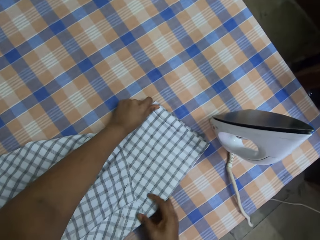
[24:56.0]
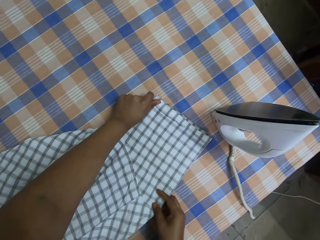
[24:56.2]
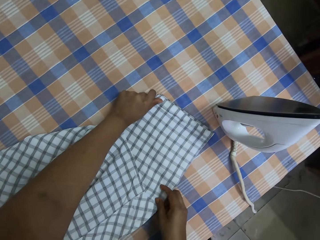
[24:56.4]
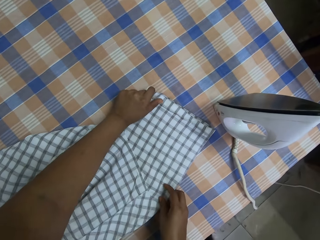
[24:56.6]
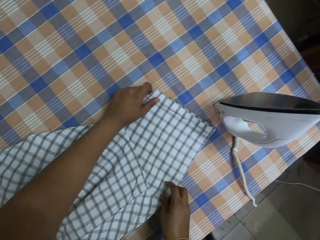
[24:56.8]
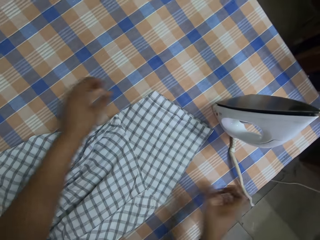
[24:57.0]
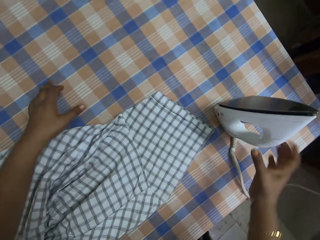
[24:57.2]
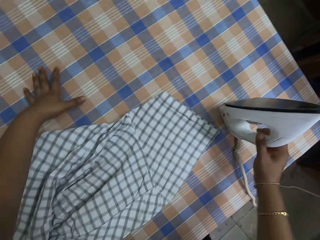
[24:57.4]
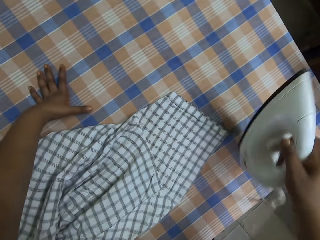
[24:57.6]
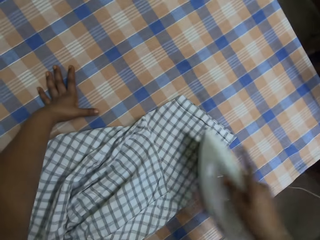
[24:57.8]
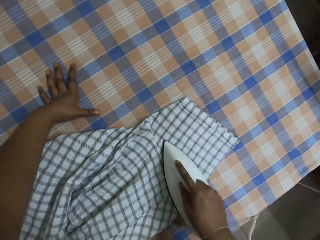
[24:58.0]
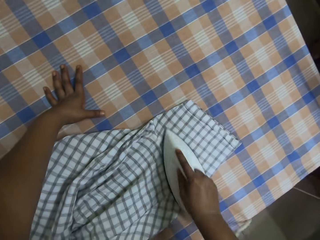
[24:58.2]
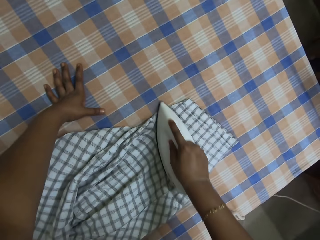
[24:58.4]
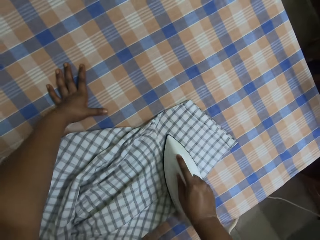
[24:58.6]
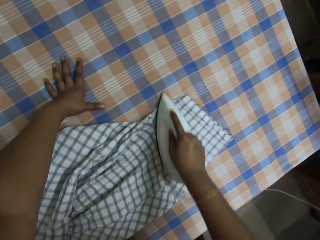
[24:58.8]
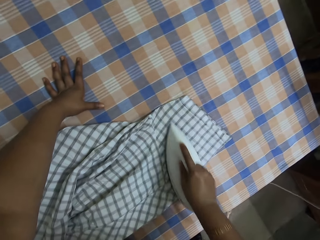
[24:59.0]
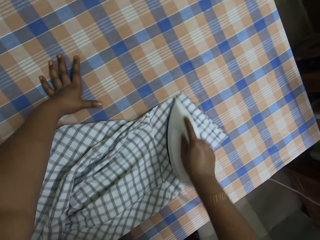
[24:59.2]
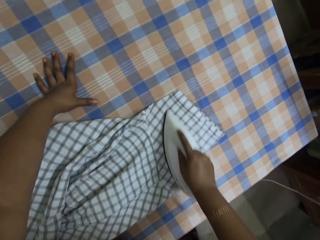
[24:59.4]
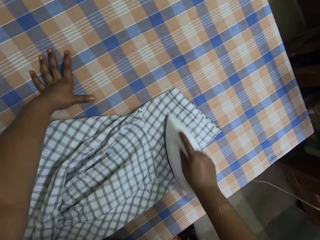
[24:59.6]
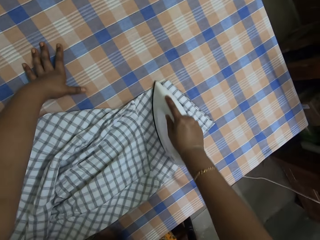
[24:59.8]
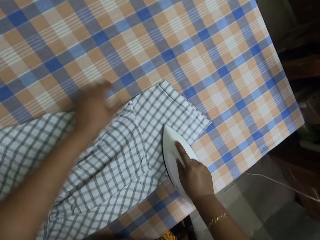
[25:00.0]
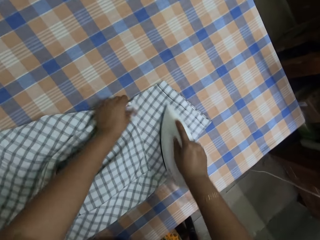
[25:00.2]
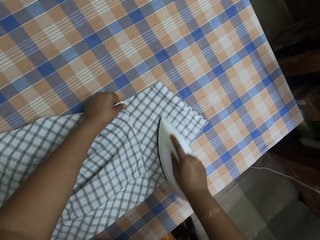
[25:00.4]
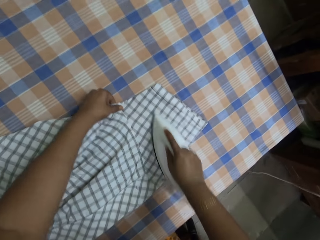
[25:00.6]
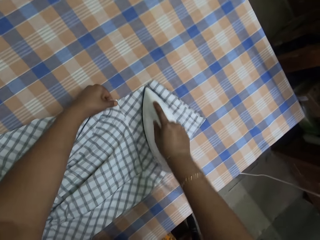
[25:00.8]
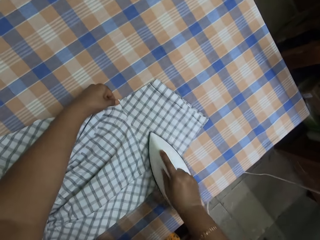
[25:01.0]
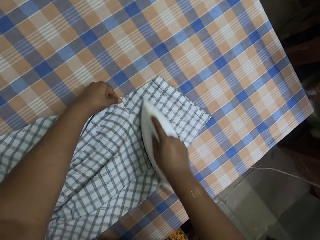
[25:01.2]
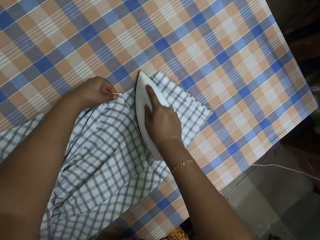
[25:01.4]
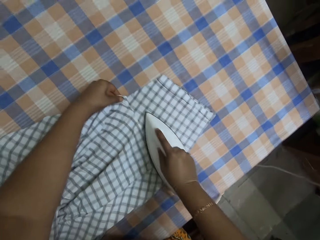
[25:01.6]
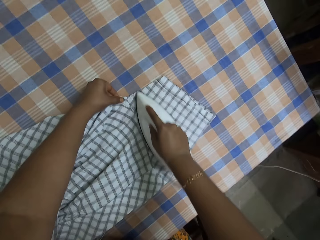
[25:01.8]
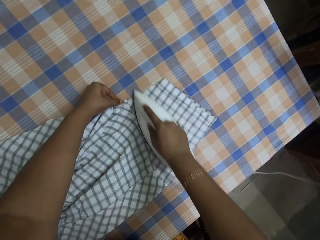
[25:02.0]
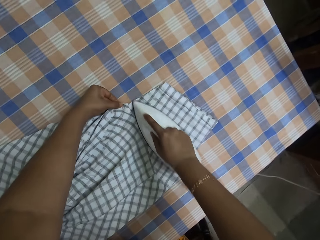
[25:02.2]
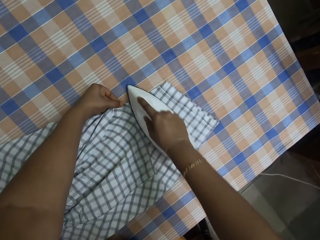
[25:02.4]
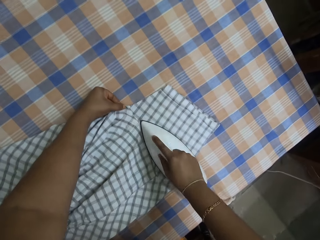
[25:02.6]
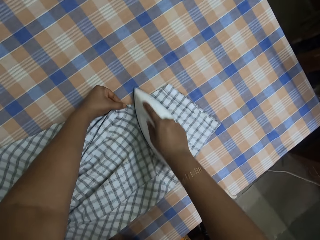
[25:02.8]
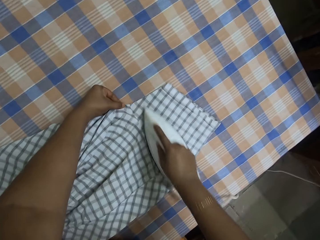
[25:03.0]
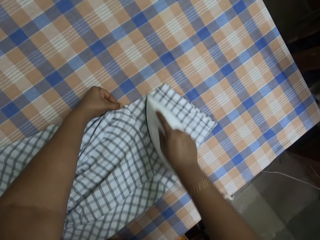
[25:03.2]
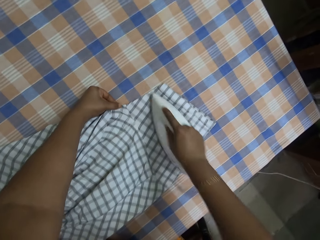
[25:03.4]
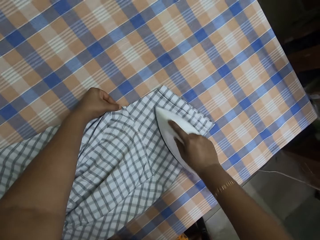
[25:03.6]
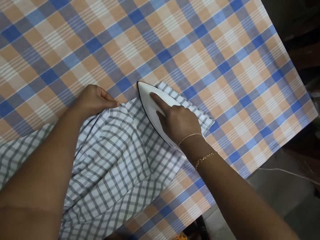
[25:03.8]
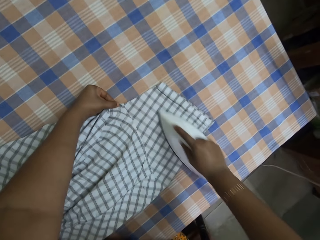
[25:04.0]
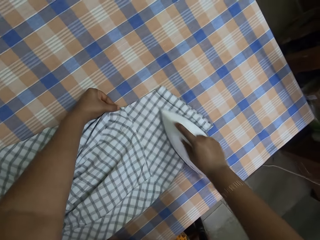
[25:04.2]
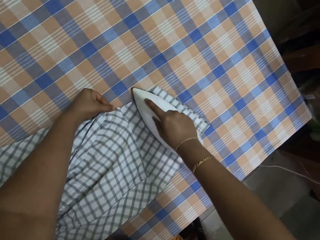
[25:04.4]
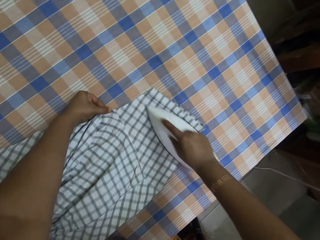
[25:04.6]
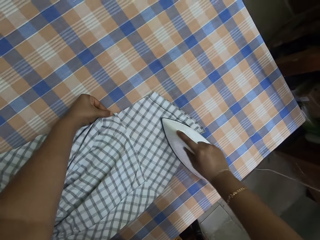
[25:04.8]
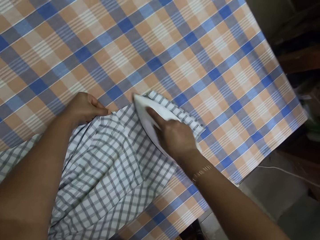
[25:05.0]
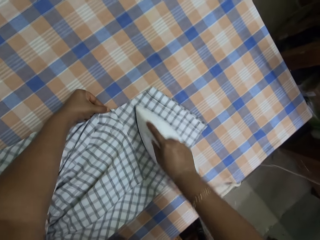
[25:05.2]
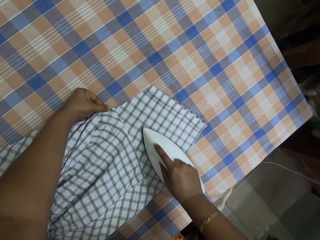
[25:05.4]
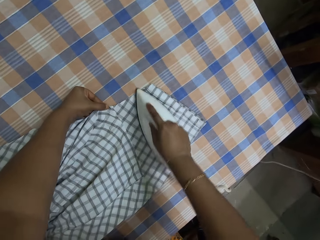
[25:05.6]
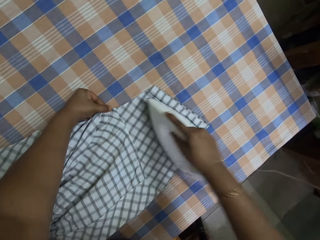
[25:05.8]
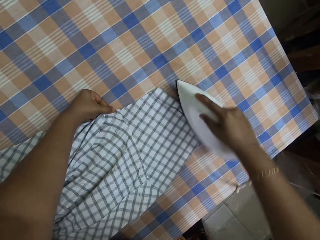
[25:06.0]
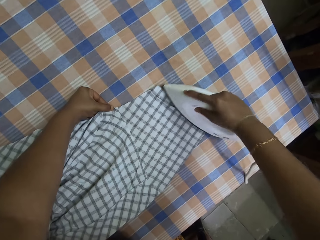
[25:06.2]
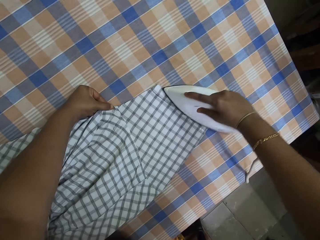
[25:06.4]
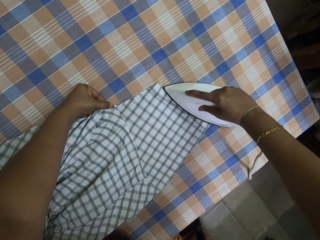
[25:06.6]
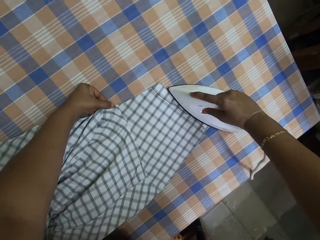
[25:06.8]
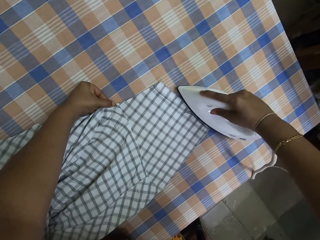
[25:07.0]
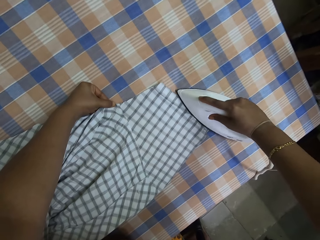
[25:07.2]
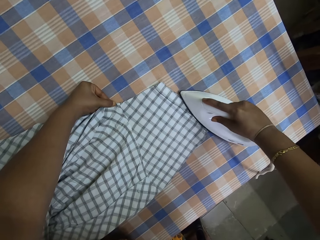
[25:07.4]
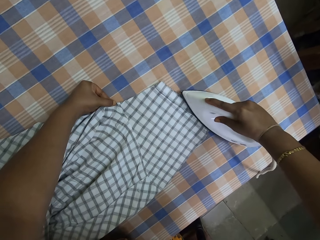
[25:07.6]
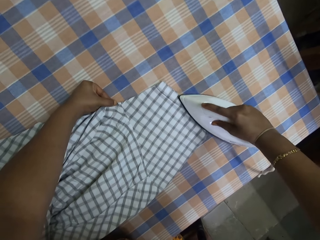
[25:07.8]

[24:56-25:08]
The camera wearer adjusts a shirt on a table. They pick up an ironer. They iron the sleeve of the shirt with the ironer. They hold the shirt with the left hand, adjust the shirt on the table, and iron the sleeve of the shirt with the ironer.

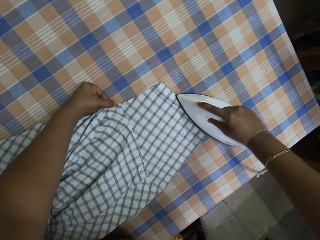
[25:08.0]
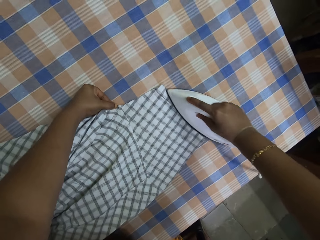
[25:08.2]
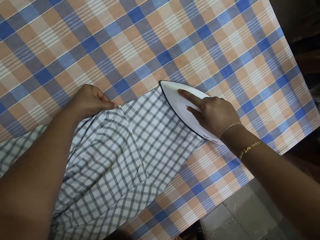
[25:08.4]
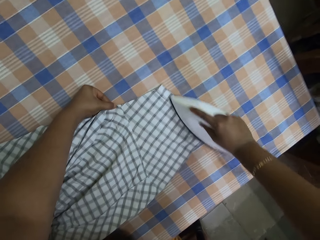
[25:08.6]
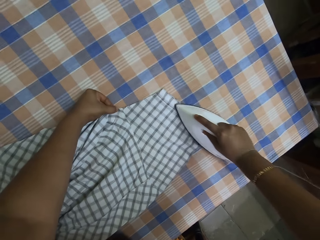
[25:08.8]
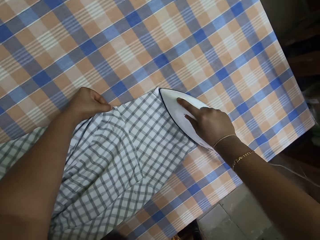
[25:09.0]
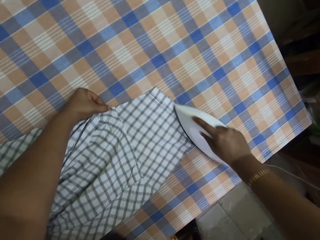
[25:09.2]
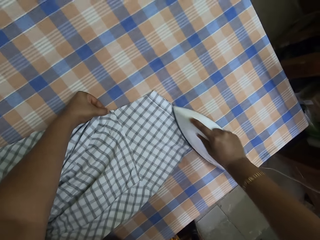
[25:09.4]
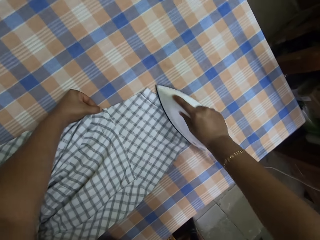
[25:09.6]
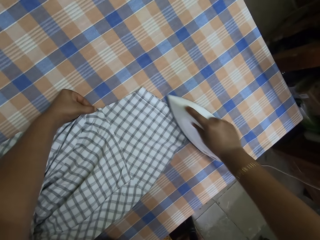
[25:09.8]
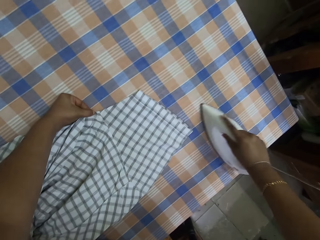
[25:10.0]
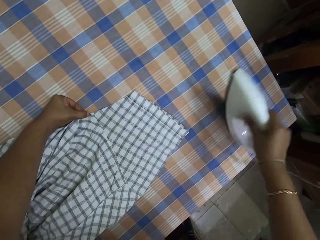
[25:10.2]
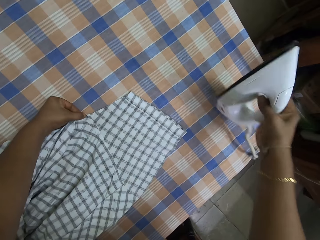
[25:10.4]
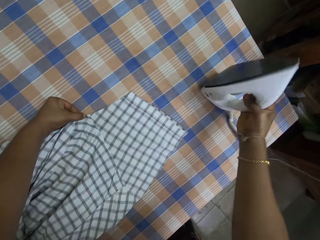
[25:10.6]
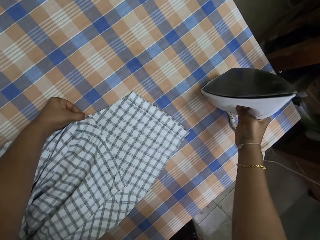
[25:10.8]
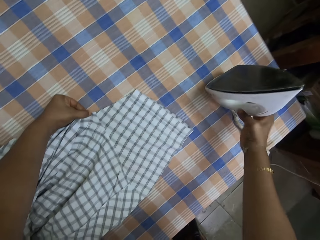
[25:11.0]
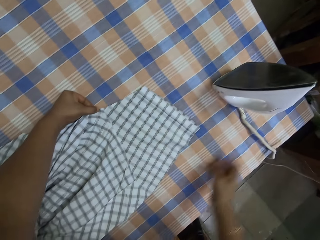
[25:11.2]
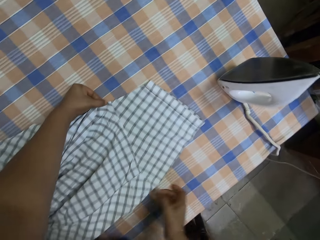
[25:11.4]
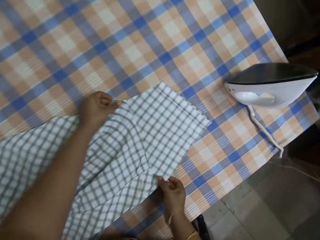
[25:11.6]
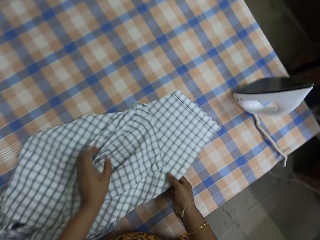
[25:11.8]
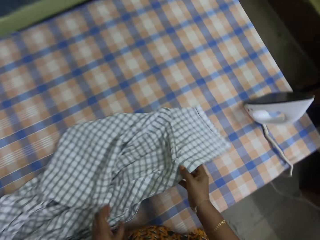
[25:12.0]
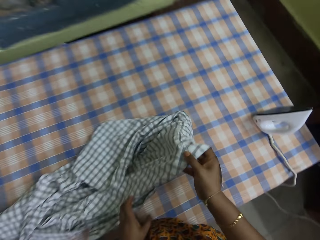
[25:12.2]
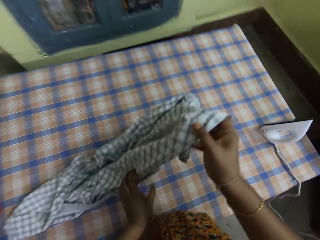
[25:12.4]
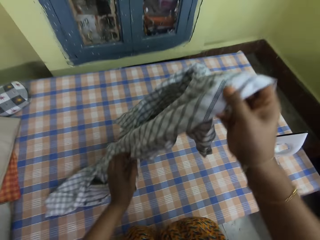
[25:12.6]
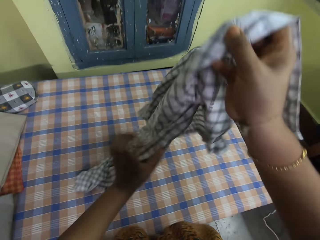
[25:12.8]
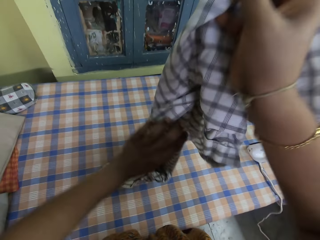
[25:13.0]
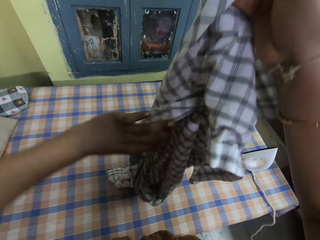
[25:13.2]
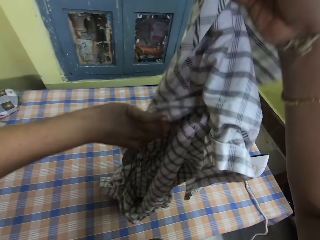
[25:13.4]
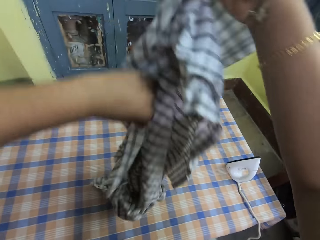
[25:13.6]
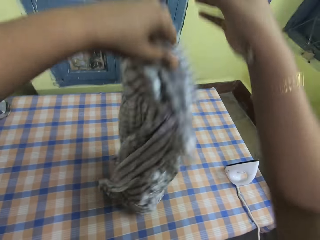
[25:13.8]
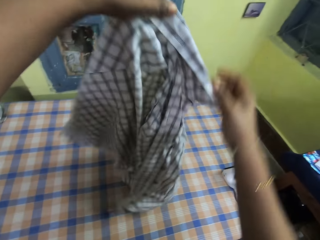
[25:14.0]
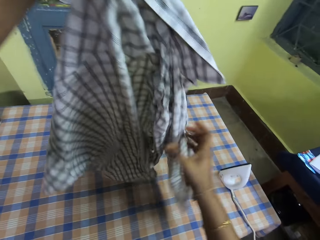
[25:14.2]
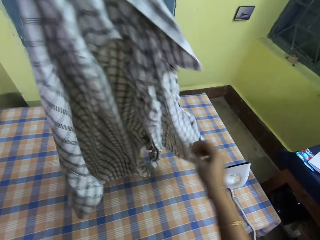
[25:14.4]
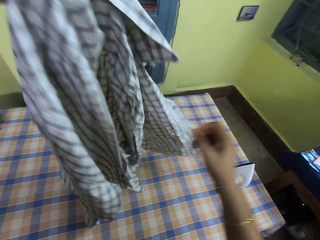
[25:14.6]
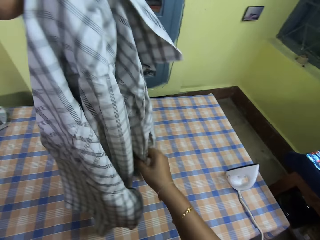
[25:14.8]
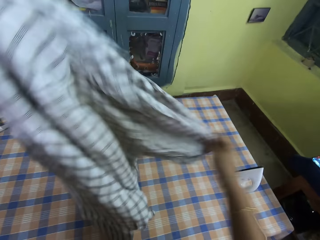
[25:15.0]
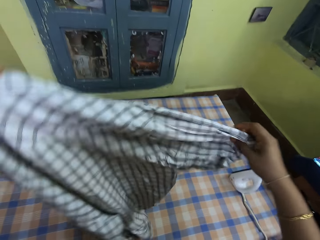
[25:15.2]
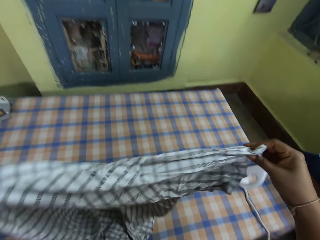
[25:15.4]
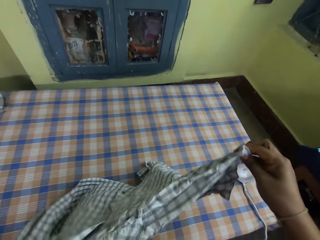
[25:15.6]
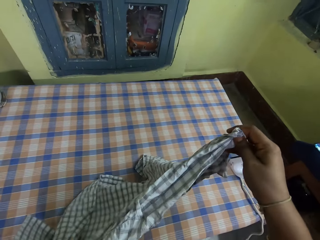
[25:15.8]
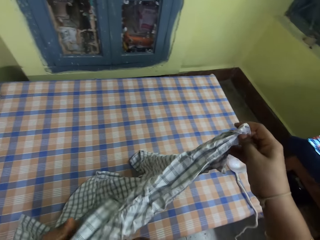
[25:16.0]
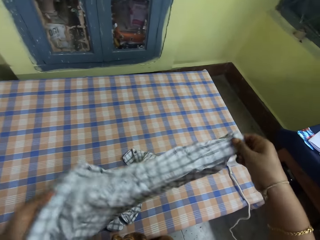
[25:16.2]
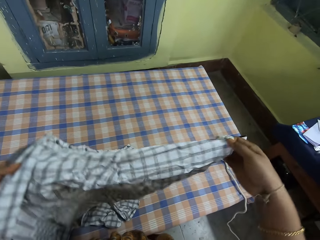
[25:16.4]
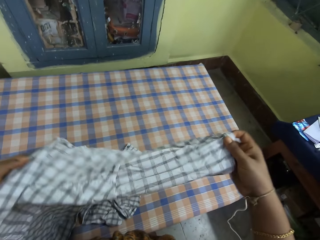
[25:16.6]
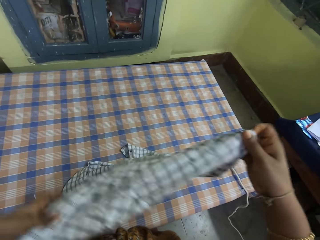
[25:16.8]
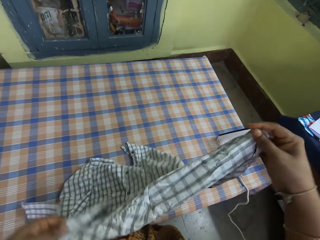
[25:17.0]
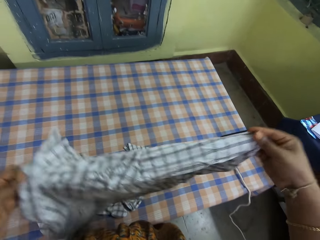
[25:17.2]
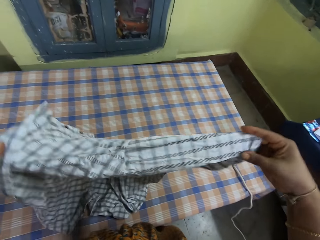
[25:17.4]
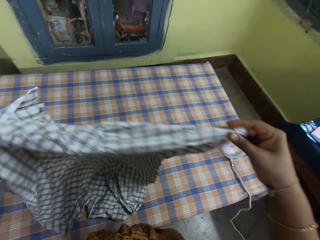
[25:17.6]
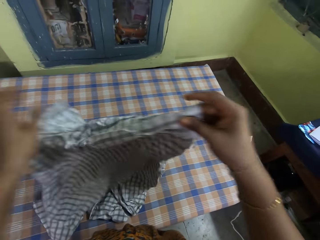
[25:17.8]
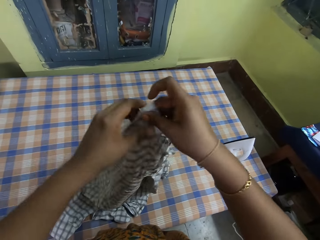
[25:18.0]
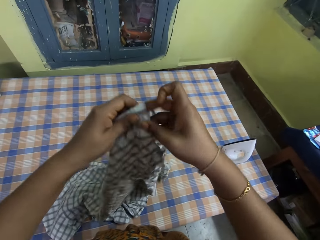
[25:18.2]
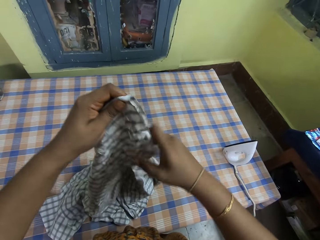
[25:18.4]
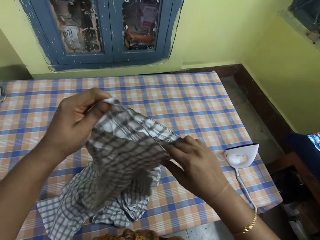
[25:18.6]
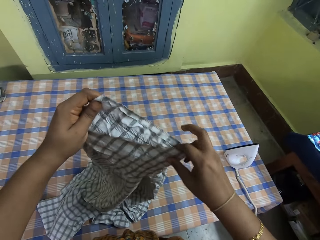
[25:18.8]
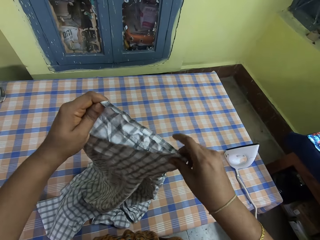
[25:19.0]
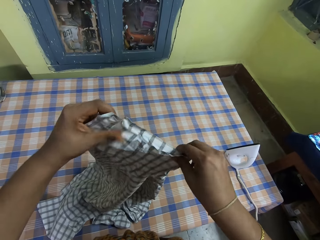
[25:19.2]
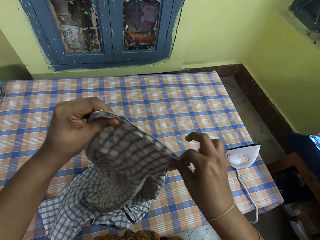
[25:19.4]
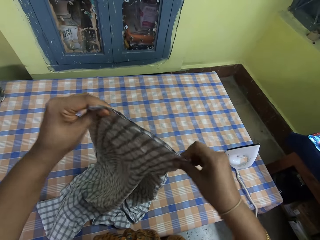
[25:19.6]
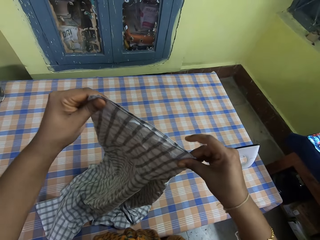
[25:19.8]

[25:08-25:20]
The camera wearer puts an ironer on a table. She adjusts a shirt on the table. She picks up the shirt from the table. She flips the shirt on her hands. She adjusts the shirt on the table.
